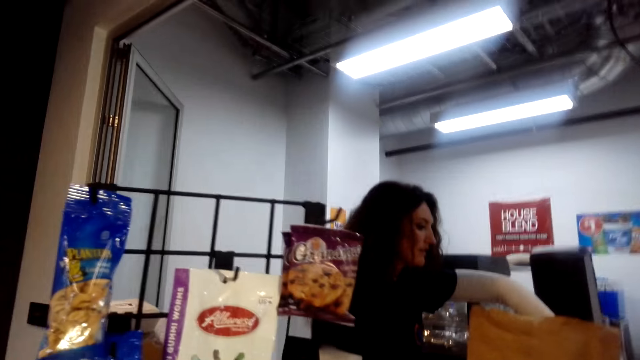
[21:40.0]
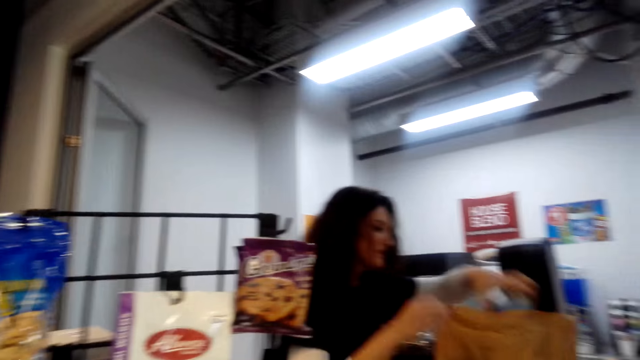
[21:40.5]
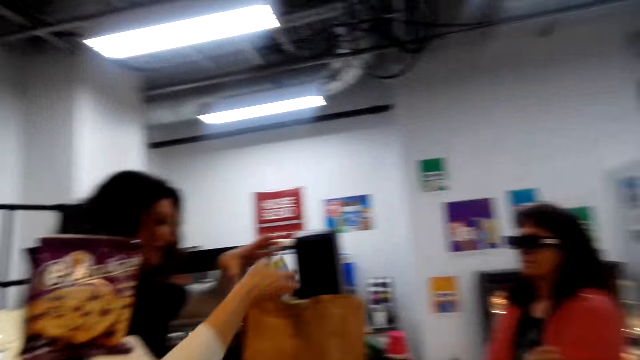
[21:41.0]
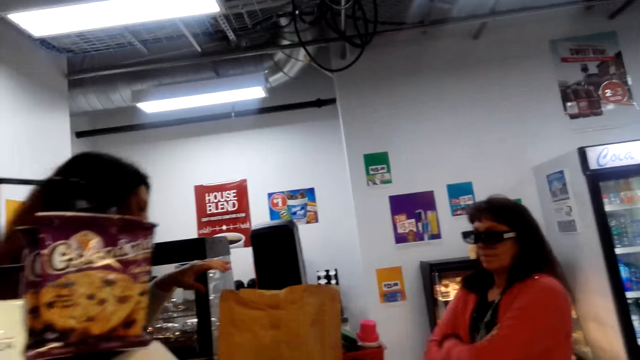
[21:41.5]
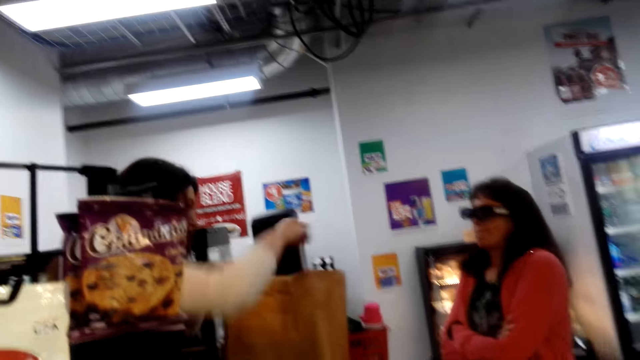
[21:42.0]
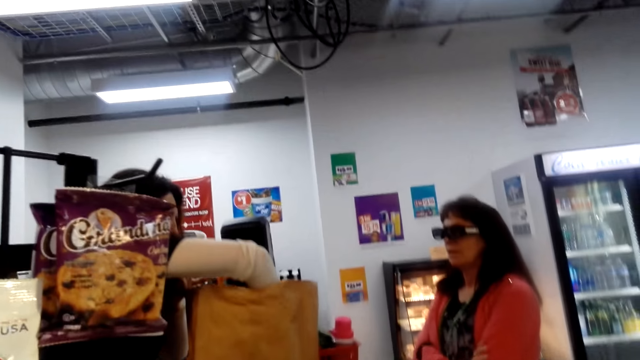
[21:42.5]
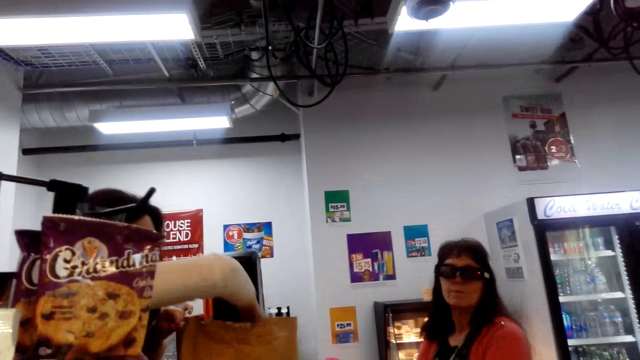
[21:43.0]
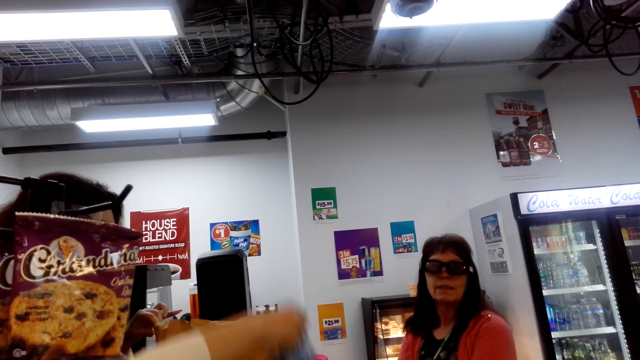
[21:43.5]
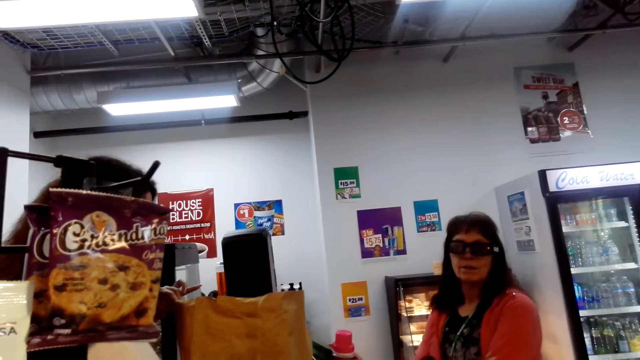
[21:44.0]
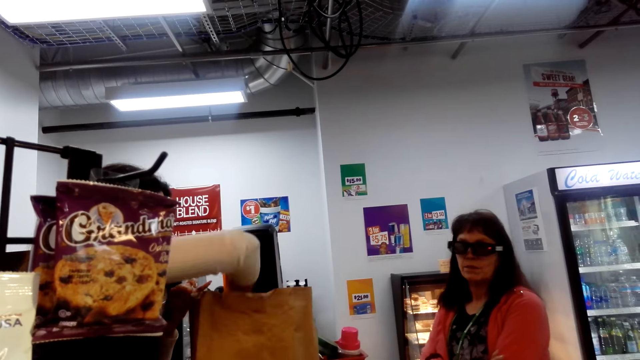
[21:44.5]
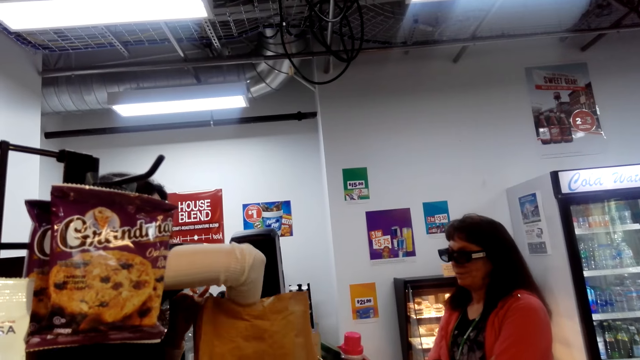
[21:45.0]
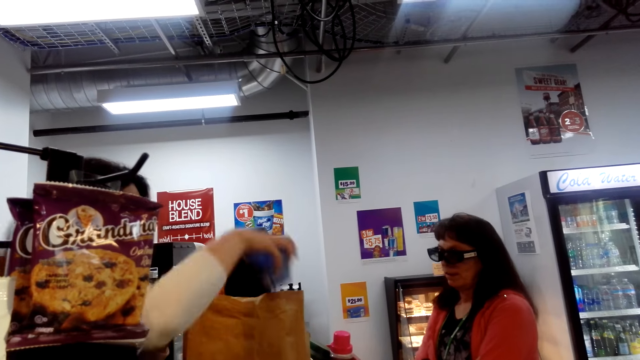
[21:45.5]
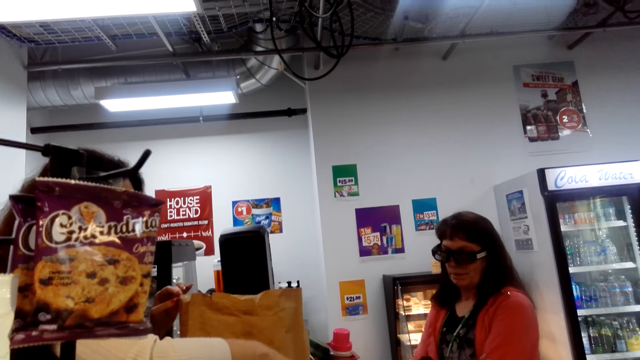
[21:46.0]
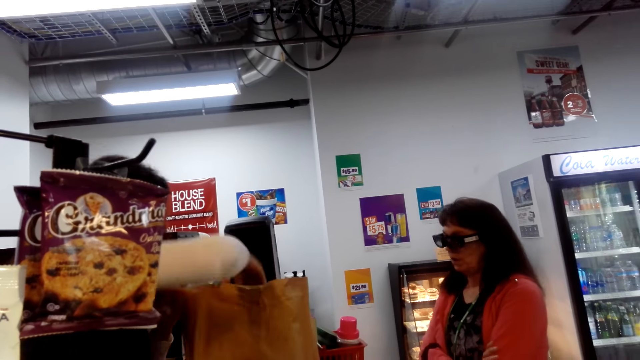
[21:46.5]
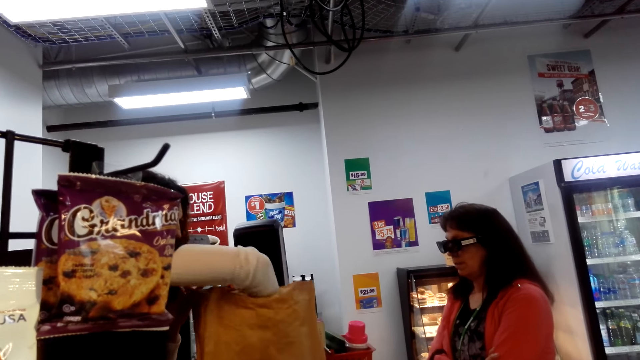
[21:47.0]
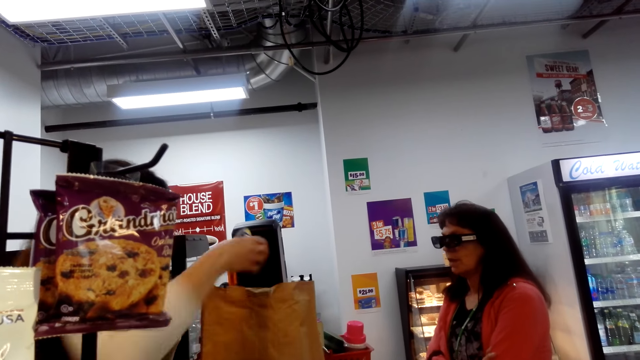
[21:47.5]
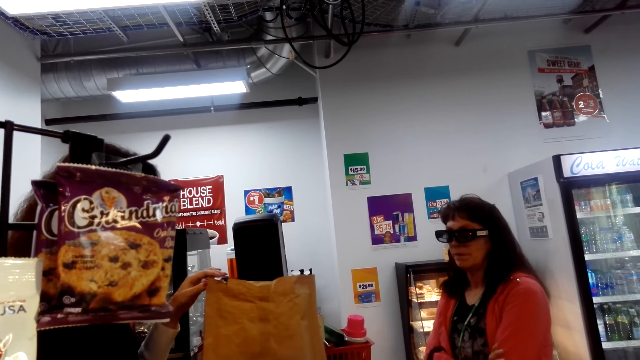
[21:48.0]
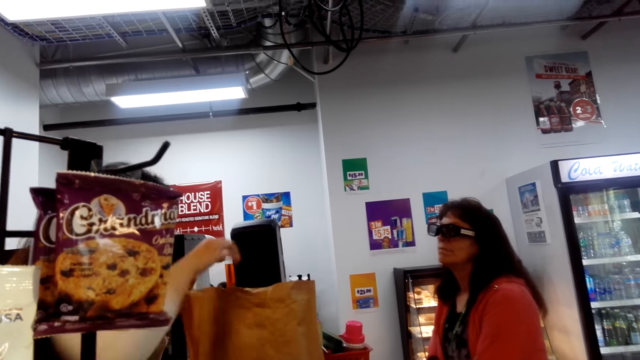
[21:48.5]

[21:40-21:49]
The cashier holds an item. The camera wearer interacts with people. The cashier removes shopped items out of the paper bag. The cashier picks up an item. The cashier picks up an item again.

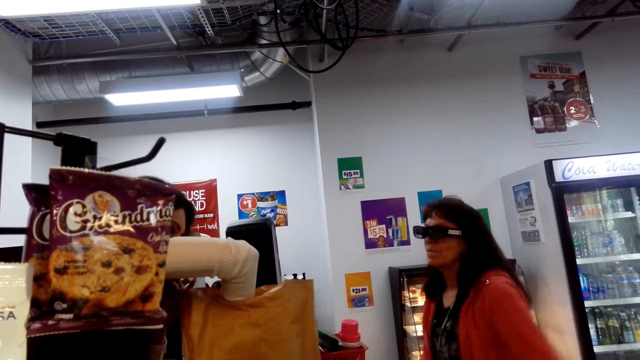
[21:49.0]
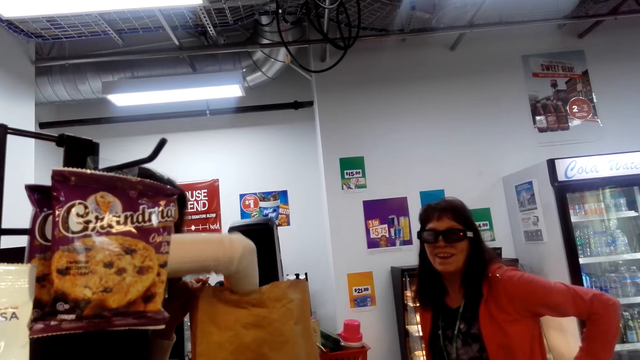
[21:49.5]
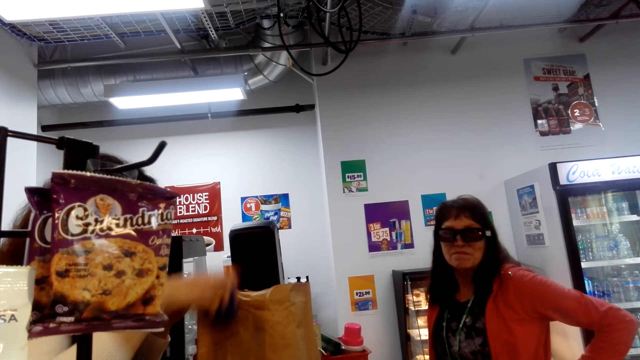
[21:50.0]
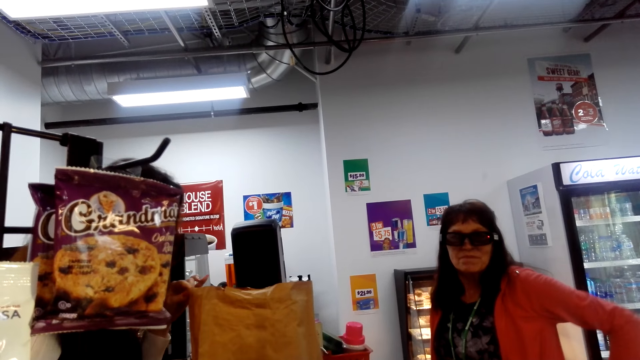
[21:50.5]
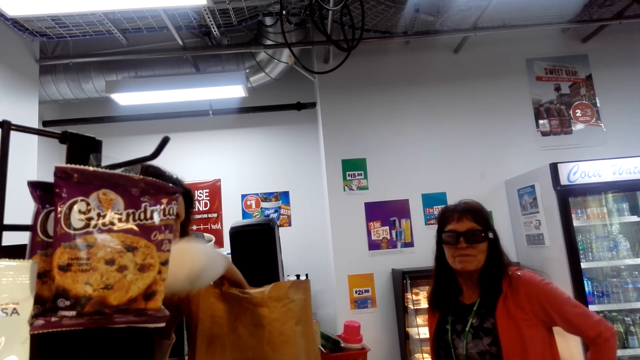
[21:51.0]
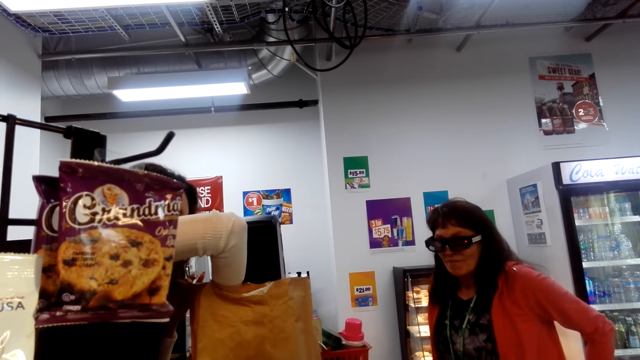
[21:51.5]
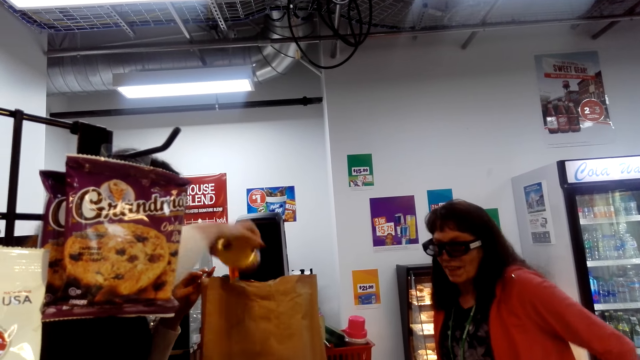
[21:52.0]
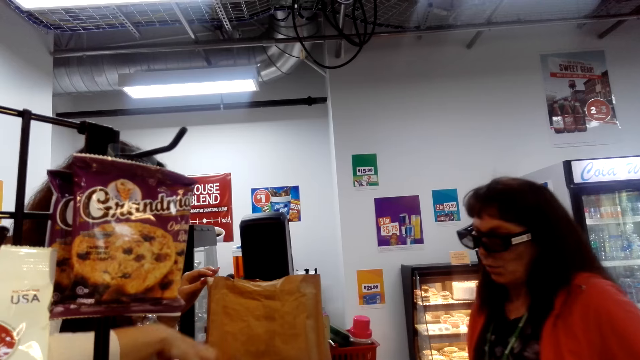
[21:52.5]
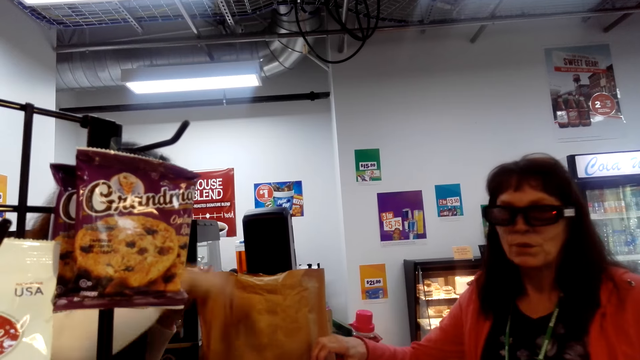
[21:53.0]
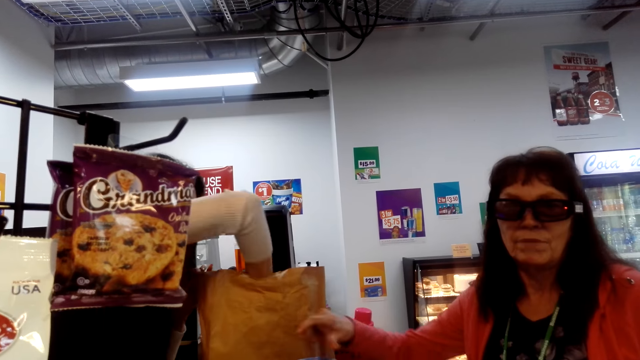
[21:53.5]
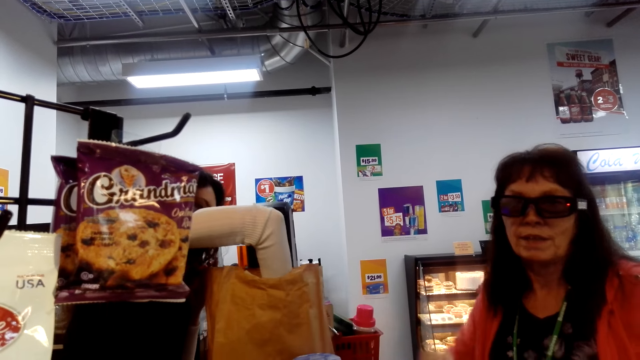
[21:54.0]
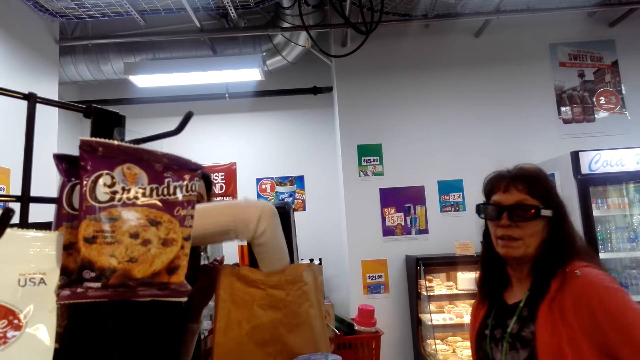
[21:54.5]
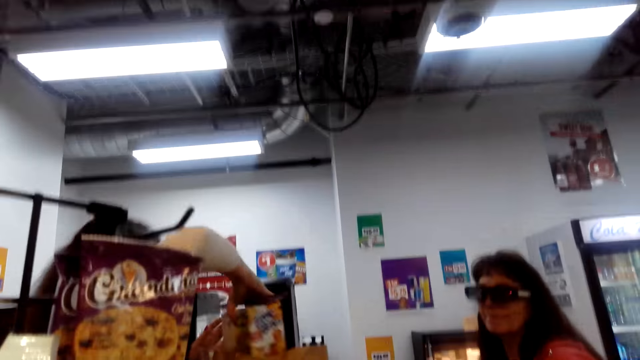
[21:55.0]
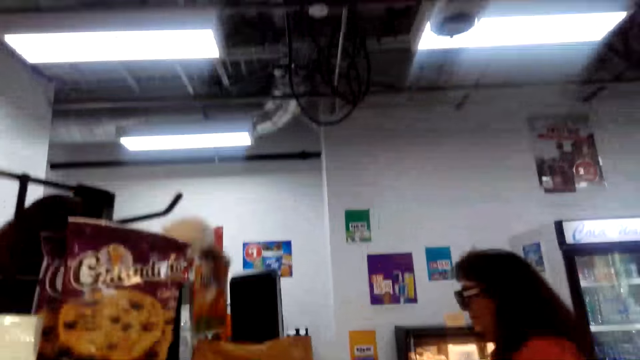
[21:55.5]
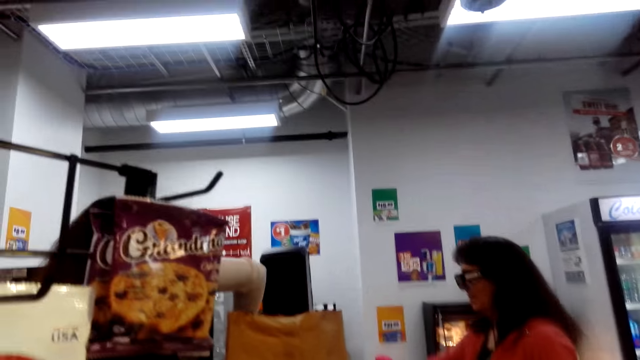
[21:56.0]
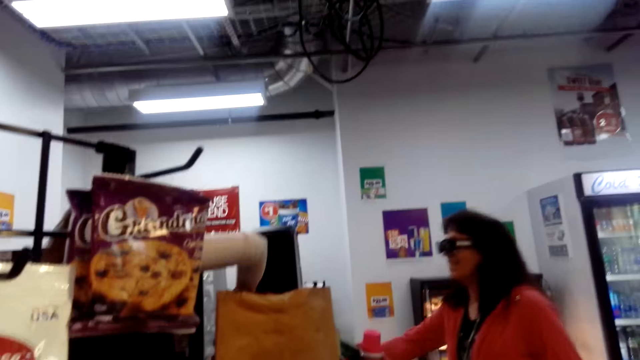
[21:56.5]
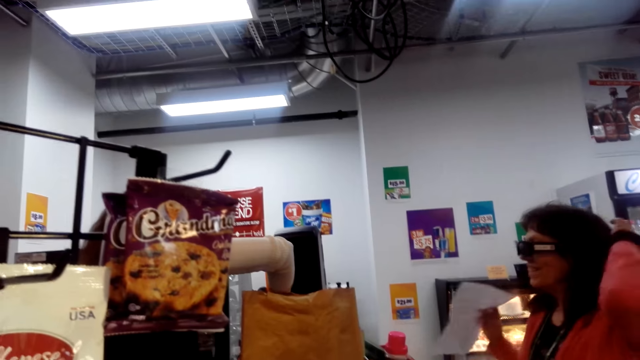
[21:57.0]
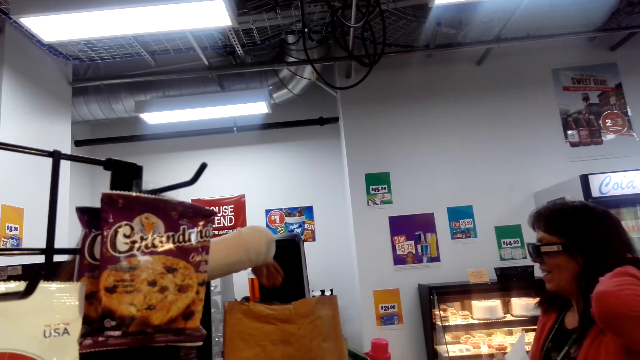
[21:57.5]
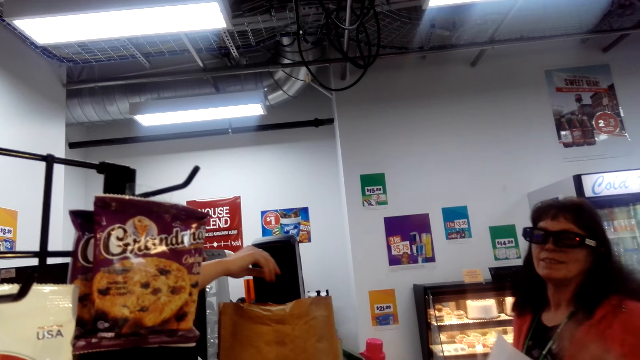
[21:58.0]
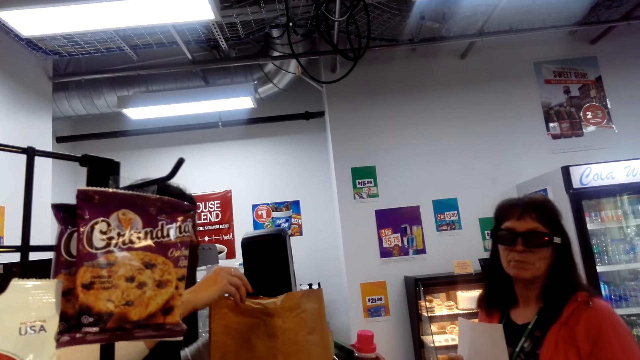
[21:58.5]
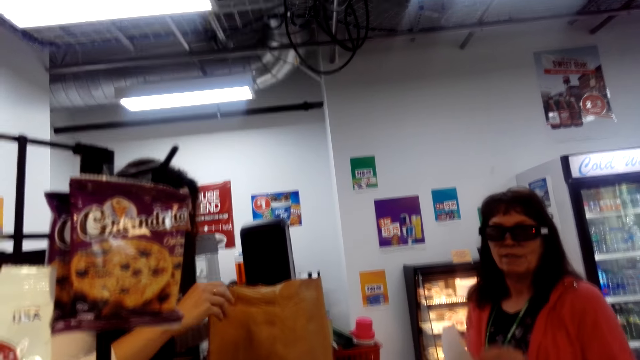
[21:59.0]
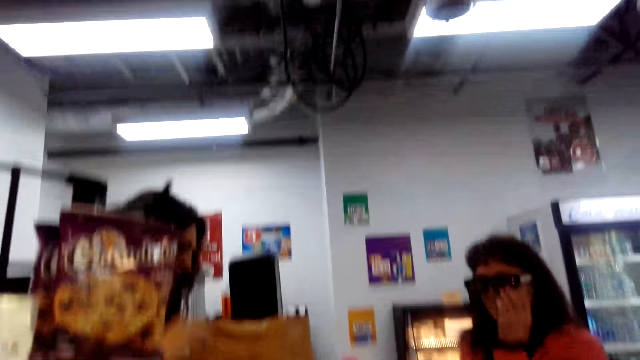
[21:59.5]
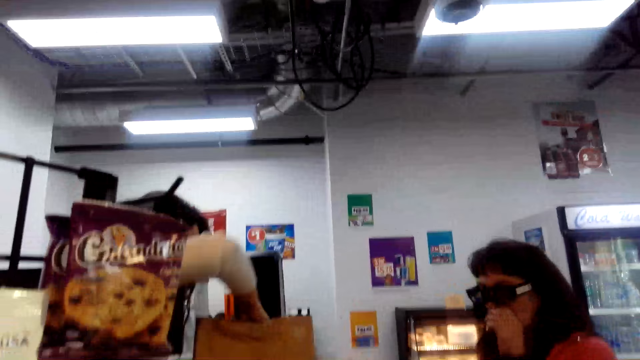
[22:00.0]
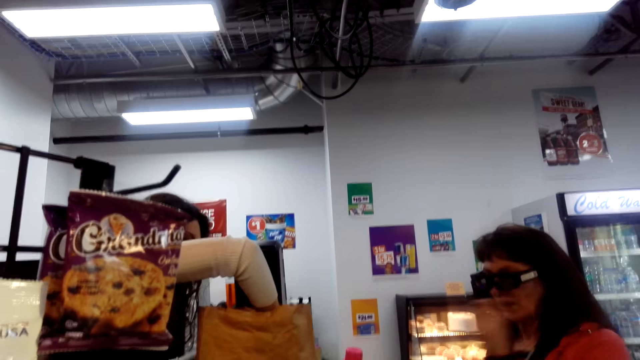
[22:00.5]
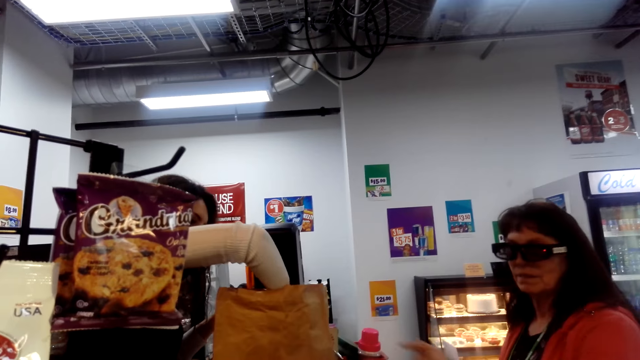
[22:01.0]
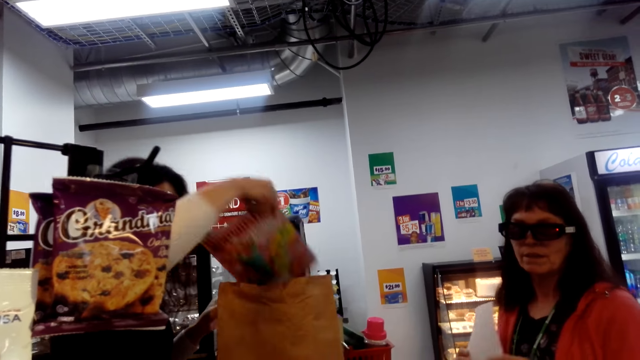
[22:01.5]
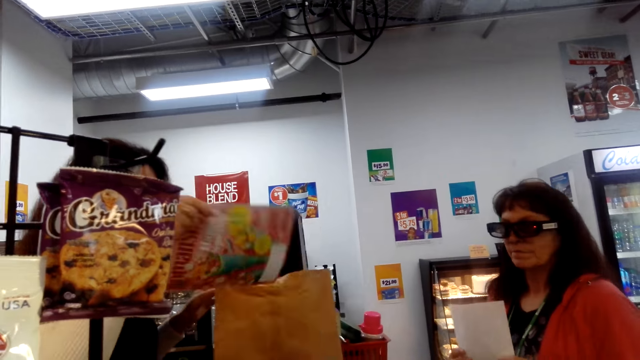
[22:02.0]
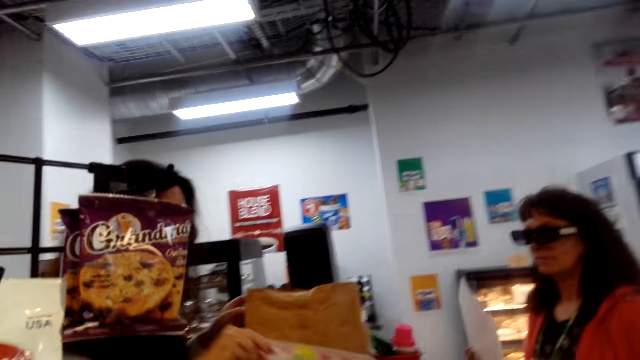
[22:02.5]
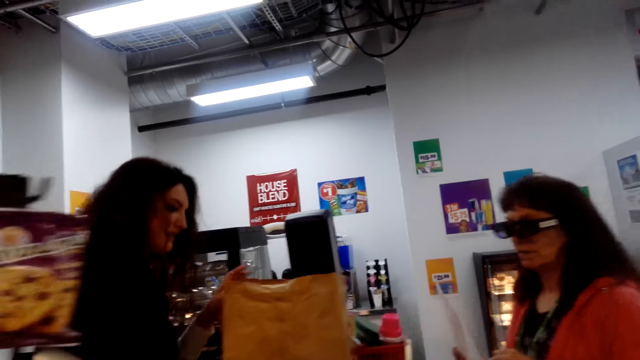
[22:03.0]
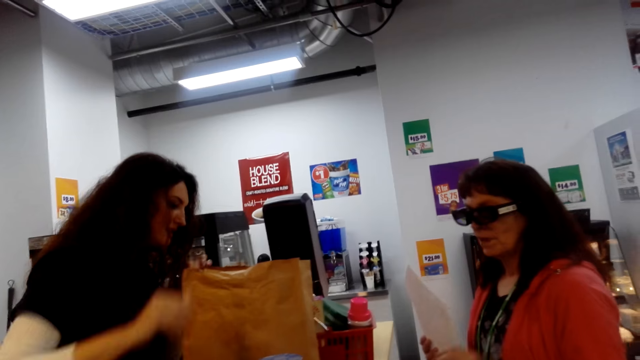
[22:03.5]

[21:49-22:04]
The cashier picks up an item repeatedly. The camera wearer interacts with people. The lady interacts with the camera wearer. The lady touches her hair and touches her face. The cashier picks up an item. The lady removes a gift card from the paper bag.
